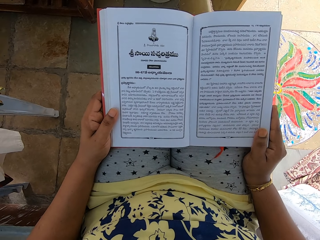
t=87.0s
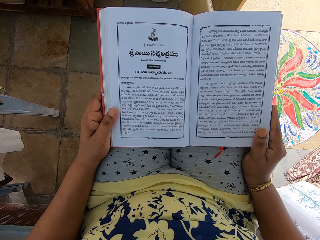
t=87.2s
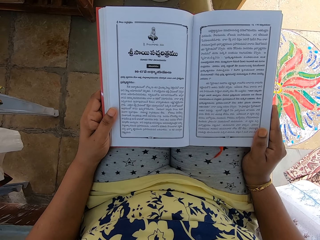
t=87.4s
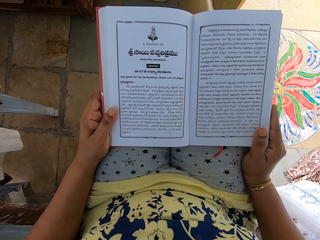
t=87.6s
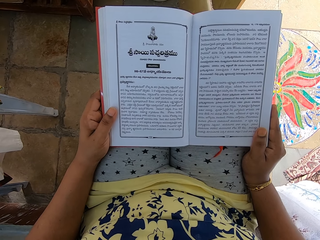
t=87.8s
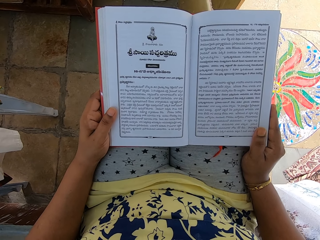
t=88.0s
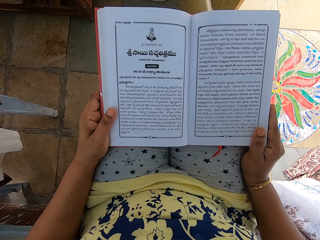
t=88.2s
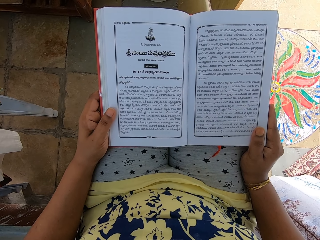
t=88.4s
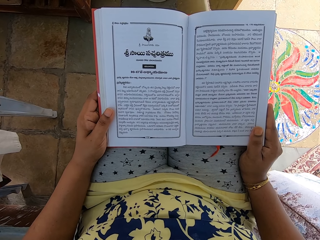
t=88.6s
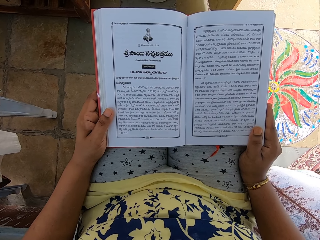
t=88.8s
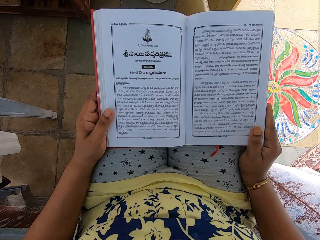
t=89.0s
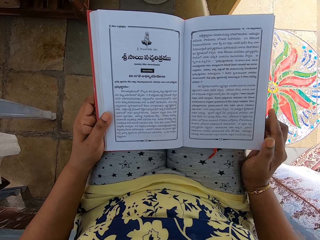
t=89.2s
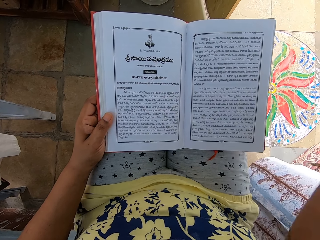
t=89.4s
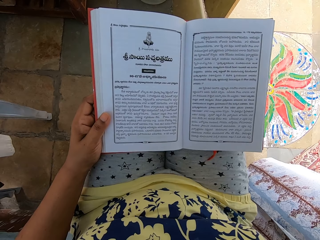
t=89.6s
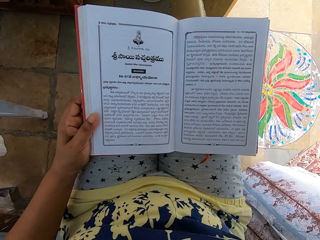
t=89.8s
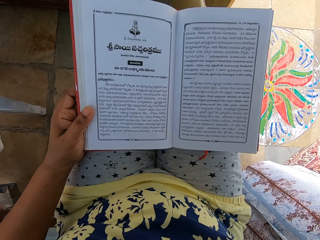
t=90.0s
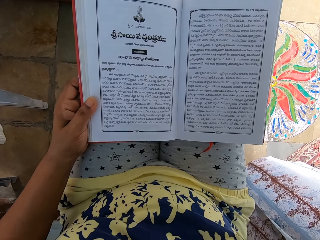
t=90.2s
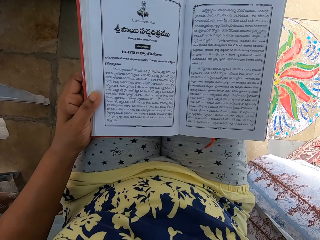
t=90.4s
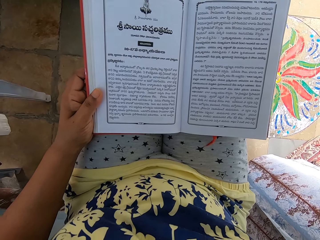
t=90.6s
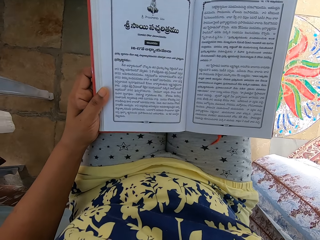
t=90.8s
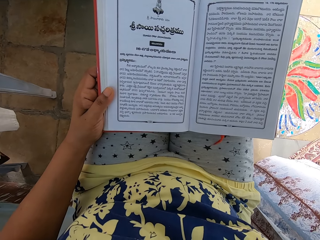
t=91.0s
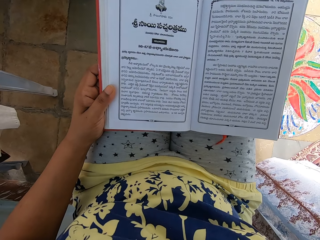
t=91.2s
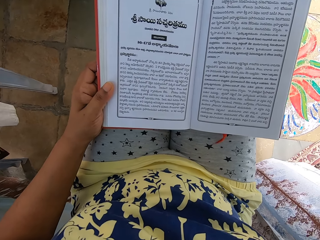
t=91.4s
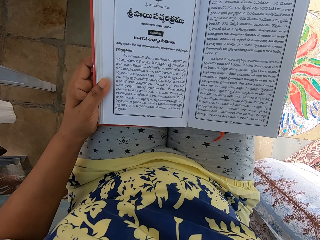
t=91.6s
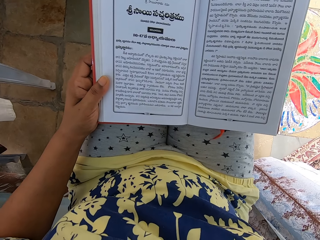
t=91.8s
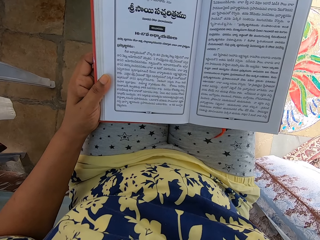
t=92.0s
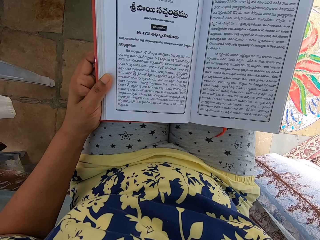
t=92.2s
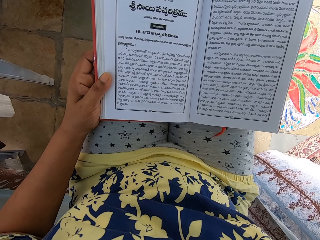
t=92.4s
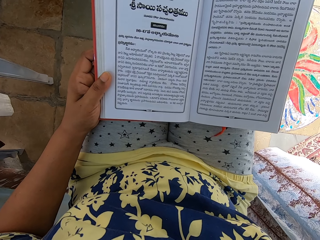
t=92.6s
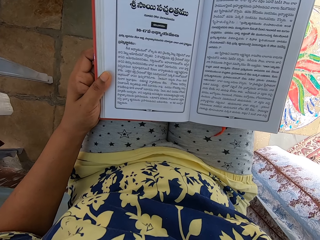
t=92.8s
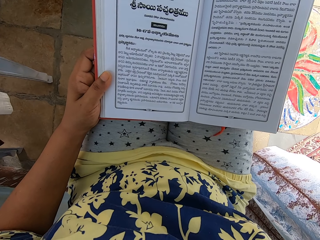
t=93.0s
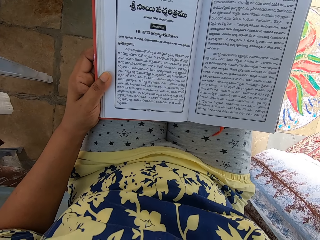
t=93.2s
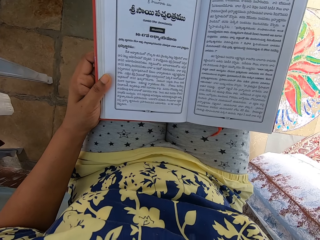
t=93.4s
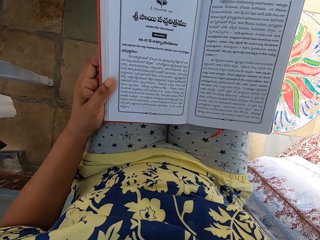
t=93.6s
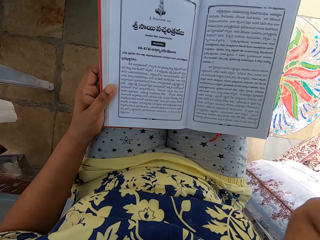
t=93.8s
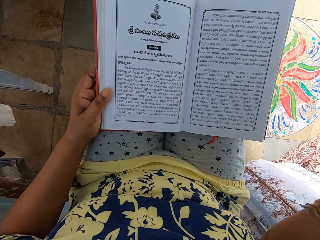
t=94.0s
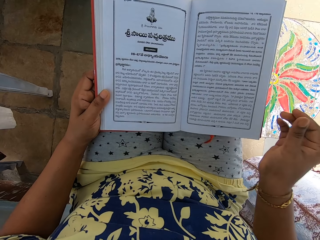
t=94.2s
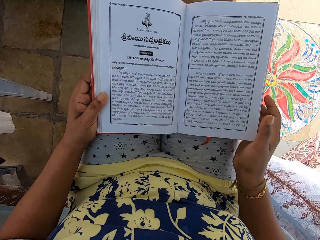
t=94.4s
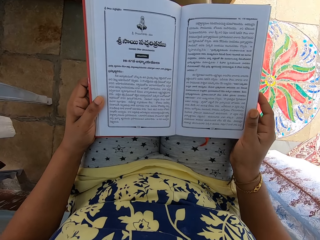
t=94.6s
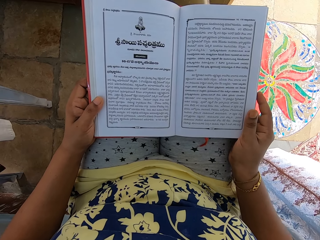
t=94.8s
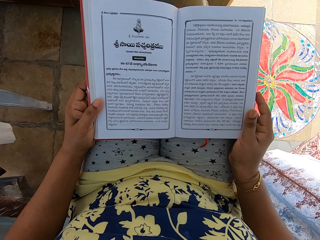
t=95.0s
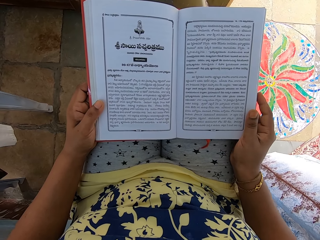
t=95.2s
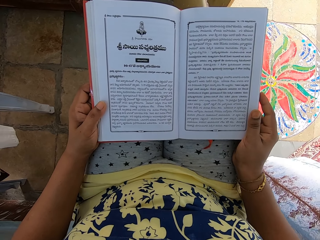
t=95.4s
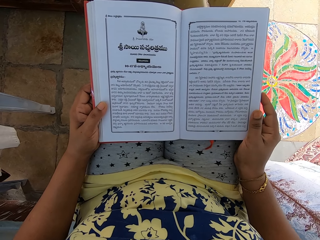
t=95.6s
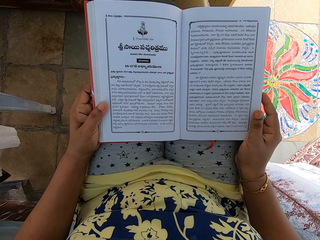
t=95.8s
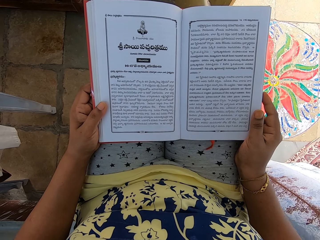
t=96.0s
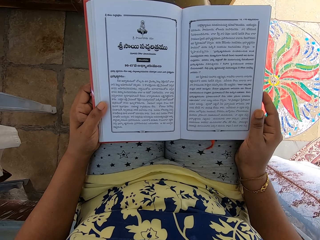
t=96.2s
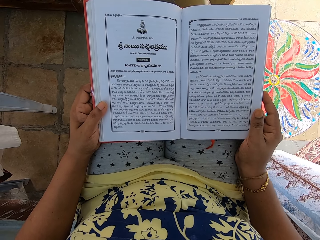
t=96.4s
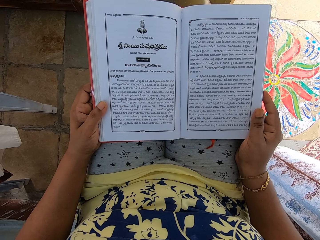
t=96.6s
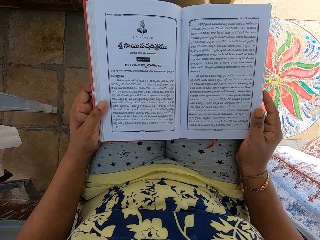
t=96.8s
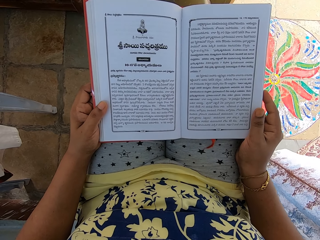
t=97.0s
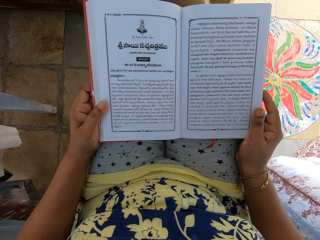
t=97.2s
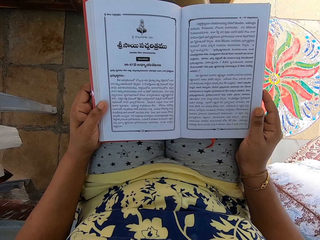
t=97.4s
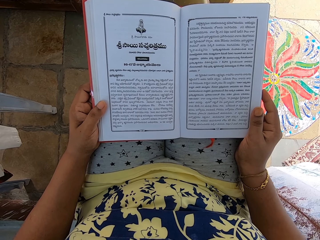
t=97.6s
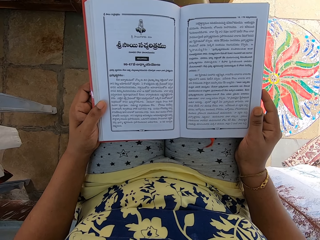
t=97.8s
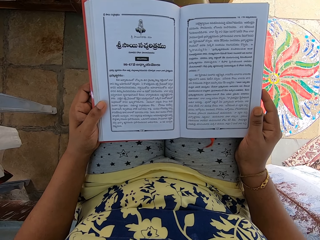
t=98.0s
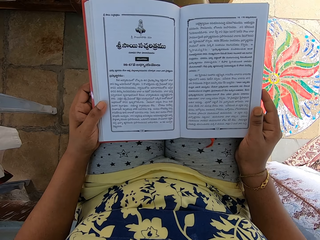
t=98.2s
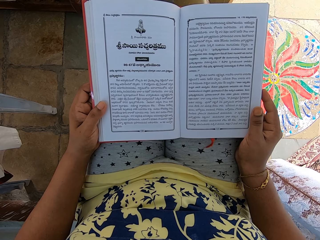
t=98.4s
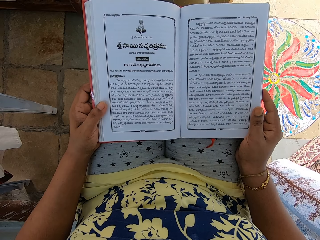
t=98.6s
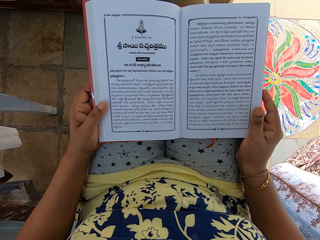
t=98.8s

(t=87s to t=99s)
The camera wearer lifts her right hand from the book. She holds the book with her right hand.

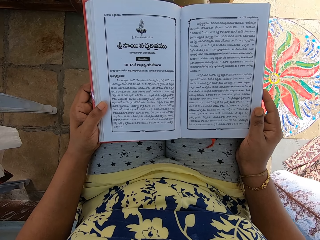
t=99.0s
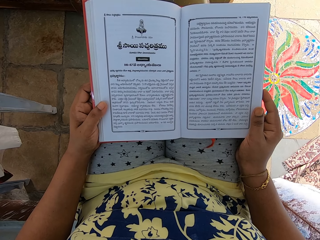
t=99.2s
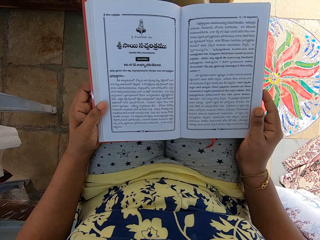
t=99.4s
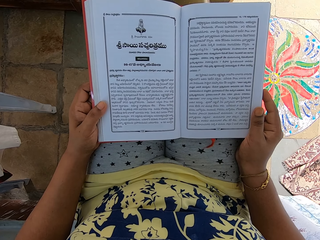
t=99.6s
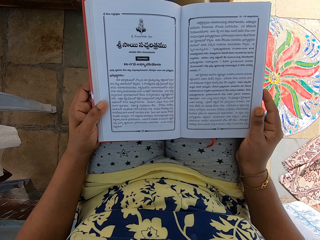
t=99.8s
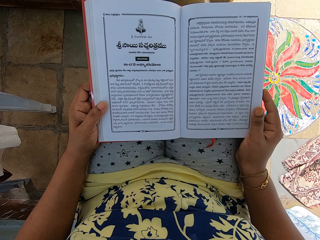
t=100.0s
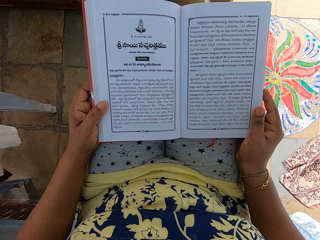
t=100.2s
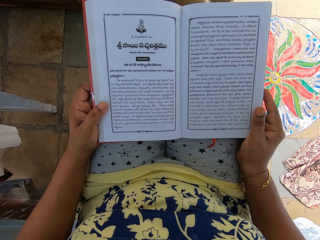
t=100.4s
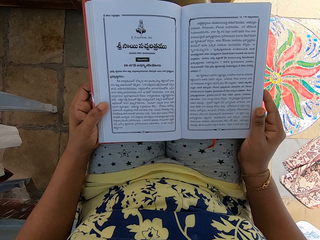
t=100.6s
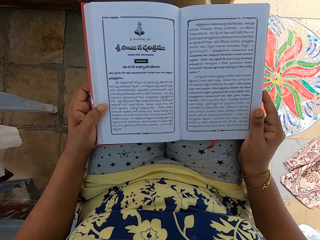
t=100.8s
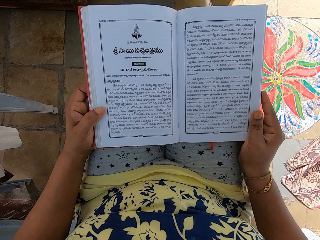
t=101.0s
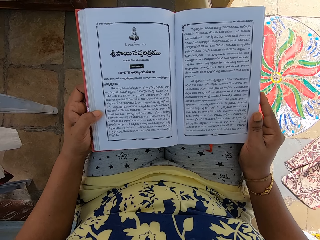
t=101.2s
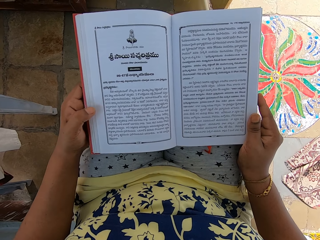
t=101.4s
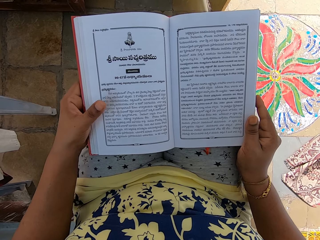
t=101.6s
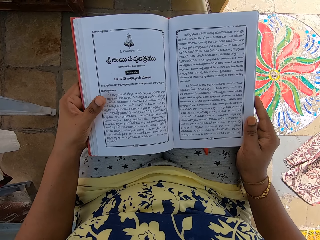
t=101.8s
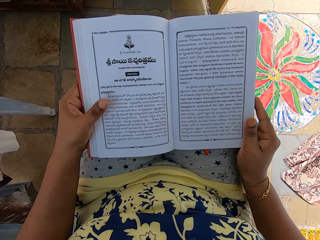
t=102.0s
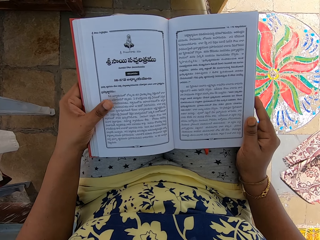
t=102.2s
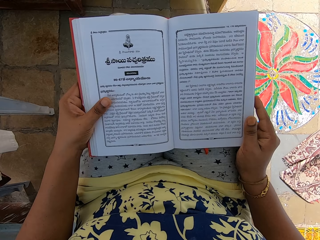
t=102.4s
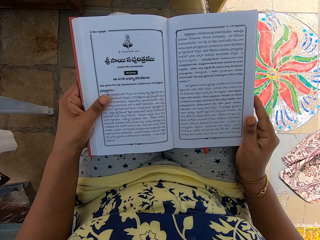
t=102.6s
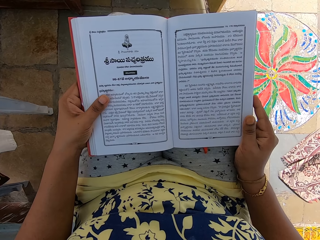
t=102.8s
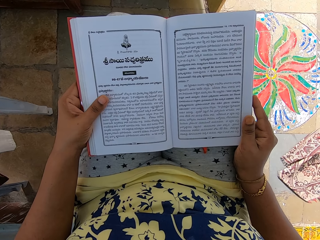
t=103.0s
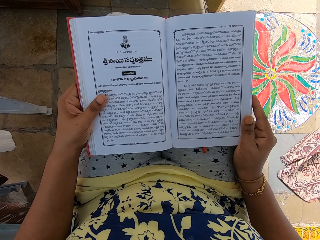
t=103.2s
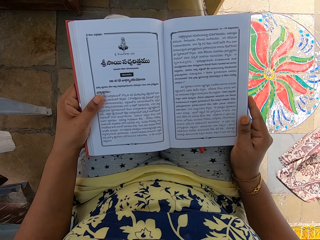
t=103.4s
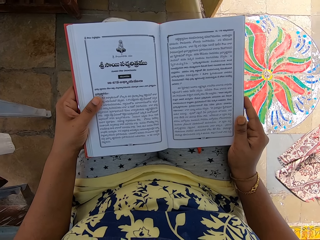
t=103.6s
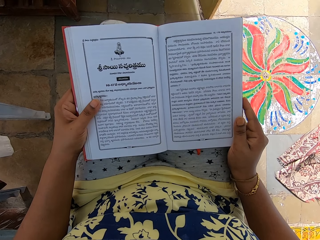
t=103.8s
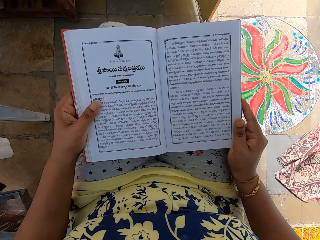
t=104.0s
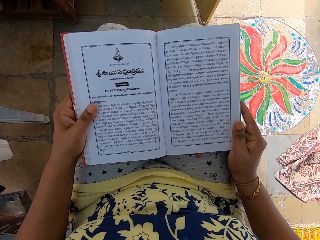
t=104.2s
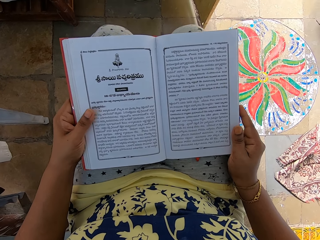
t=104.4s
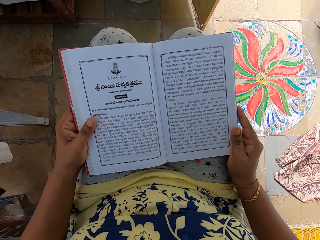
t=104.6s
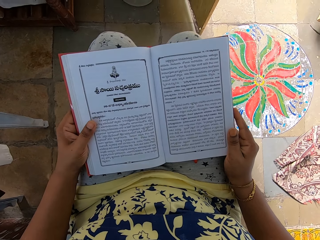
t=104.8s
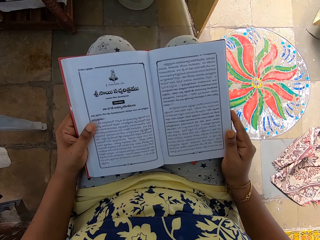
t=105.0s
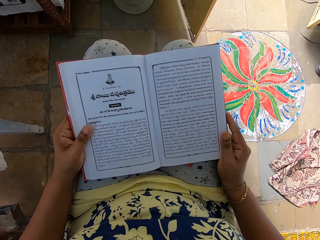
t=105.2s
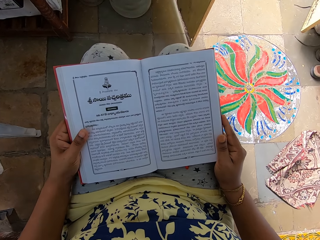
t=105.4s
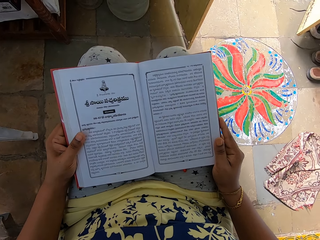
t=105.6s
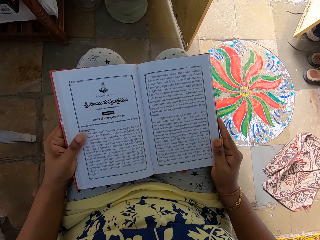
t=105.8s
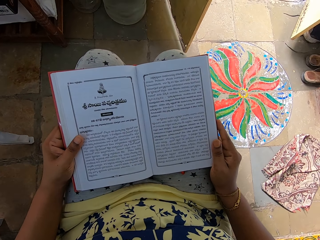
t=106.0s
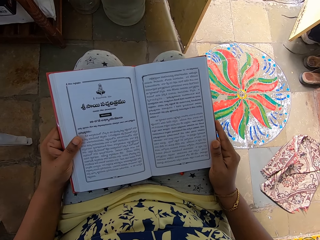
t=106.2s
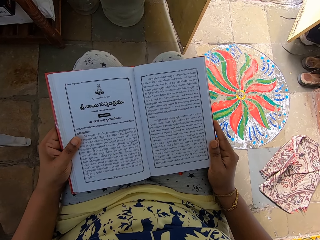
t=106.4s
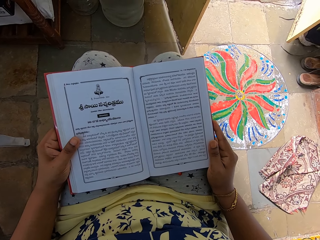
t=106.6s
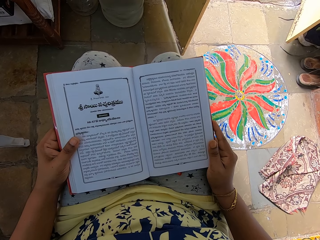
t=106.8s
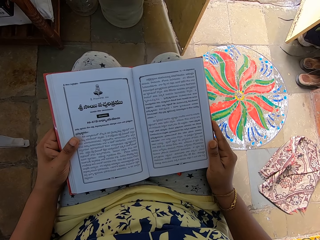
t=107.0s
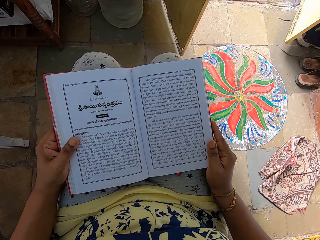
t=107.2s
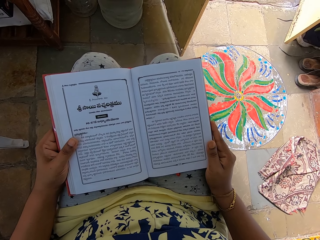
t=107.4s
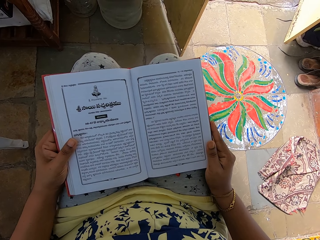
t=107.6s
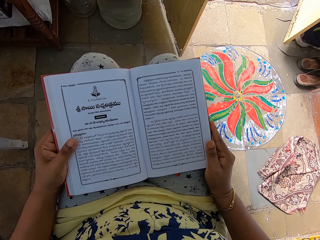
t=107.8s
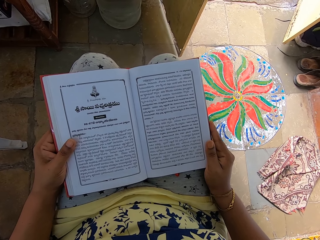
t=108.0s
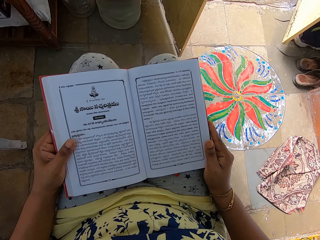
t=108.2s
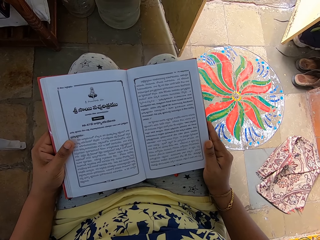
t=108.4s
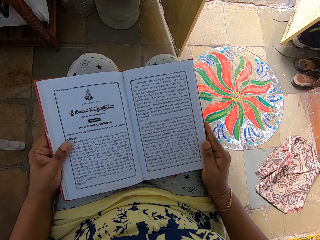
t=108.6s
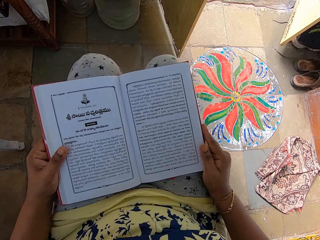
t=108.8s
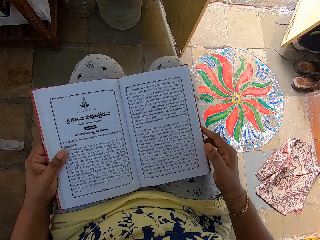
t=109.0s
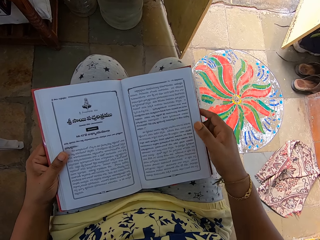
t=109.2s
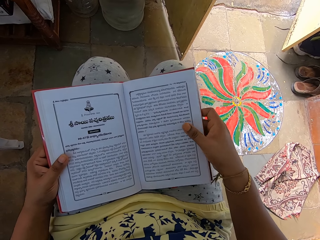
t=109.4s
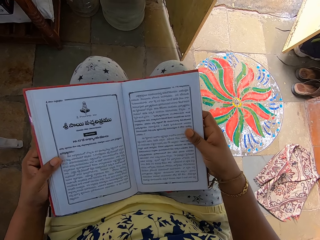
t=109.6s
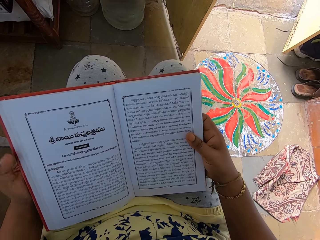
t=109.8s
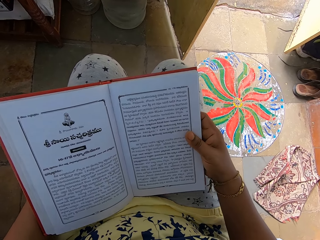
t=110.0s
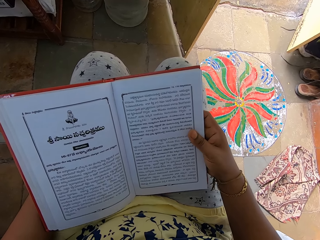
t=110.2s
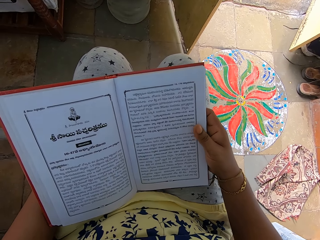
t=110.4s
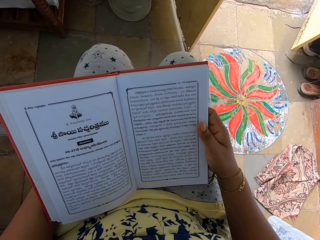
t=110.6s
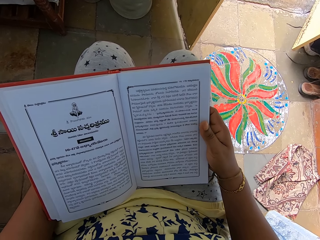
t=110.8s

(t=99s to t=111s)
The camera wearer adjusts her right hand behind the book. She moves the book. She adjusts her left hand behind the book.
